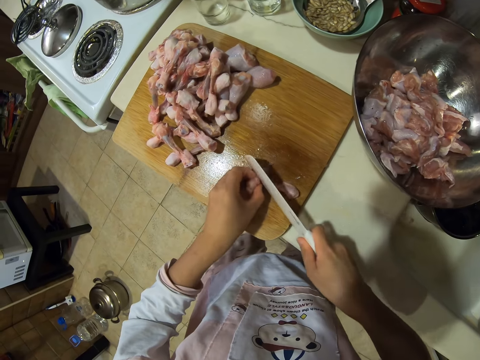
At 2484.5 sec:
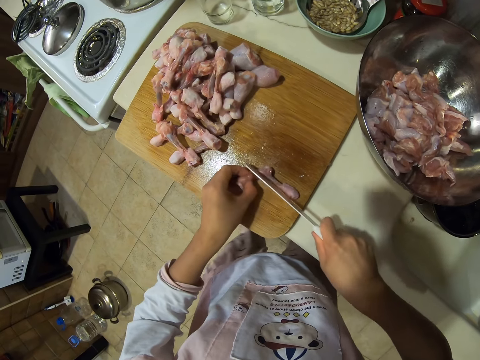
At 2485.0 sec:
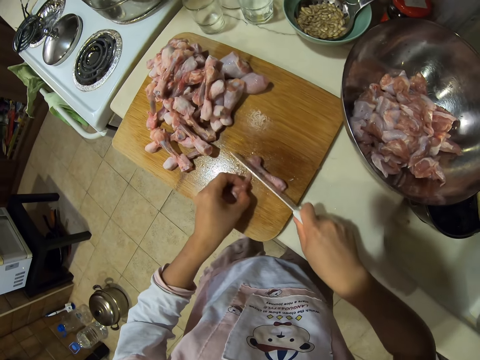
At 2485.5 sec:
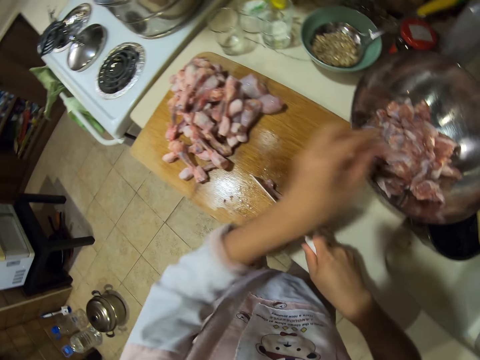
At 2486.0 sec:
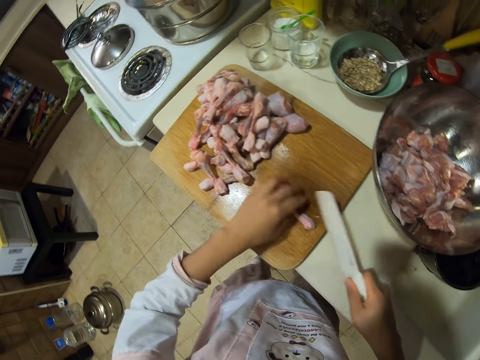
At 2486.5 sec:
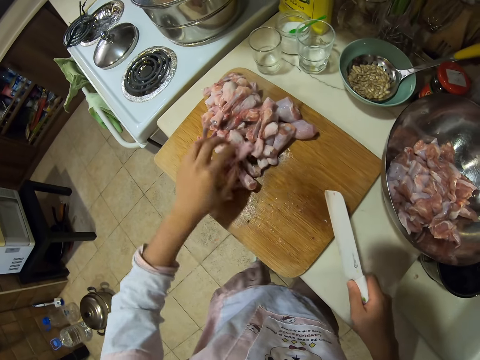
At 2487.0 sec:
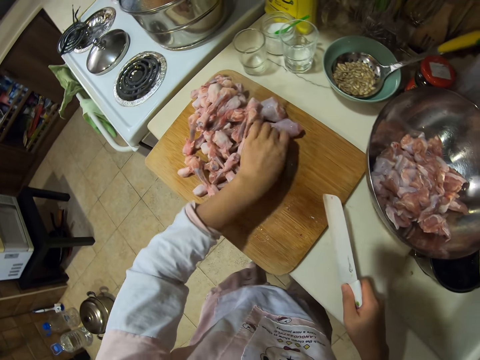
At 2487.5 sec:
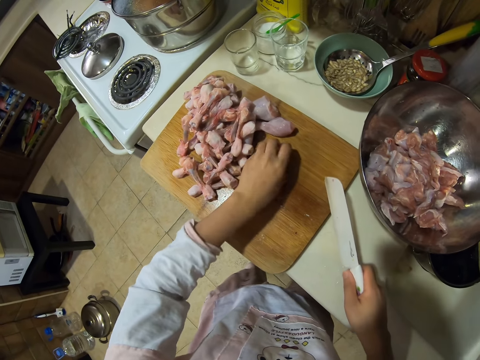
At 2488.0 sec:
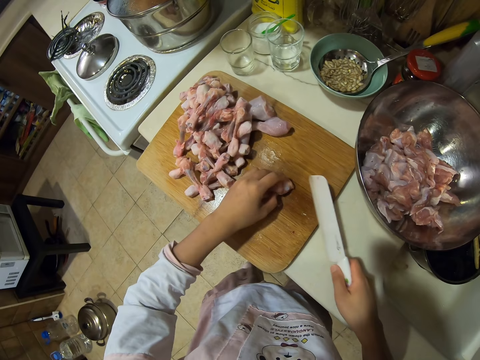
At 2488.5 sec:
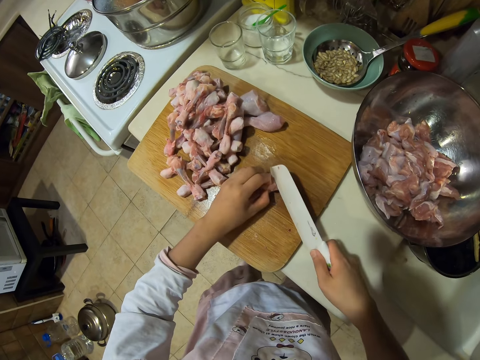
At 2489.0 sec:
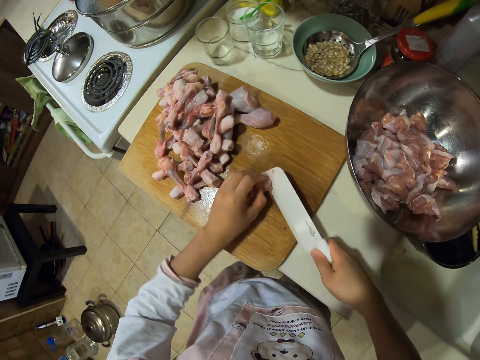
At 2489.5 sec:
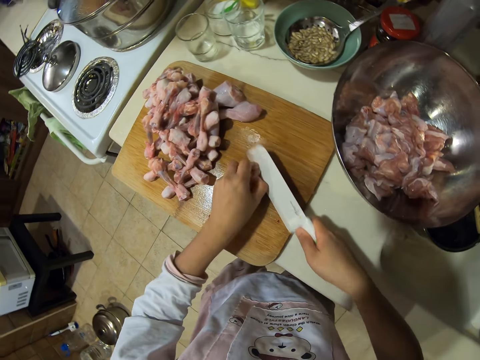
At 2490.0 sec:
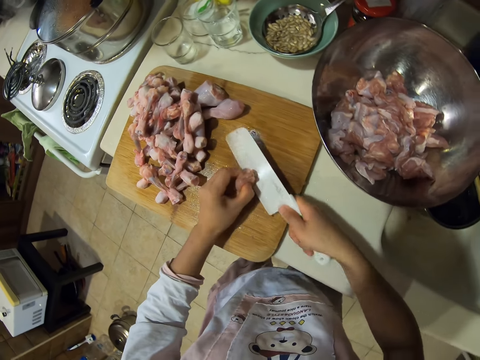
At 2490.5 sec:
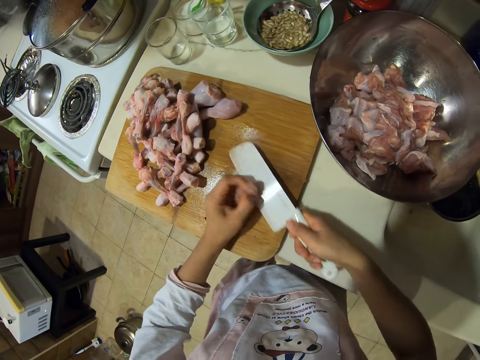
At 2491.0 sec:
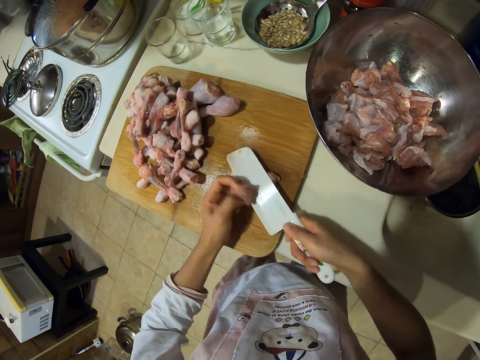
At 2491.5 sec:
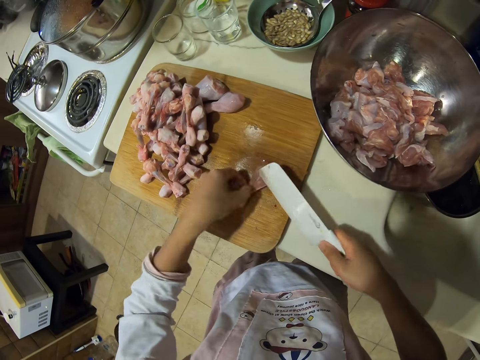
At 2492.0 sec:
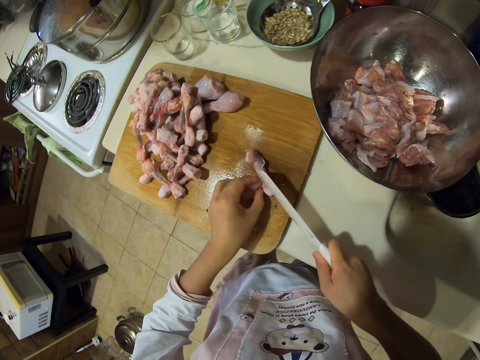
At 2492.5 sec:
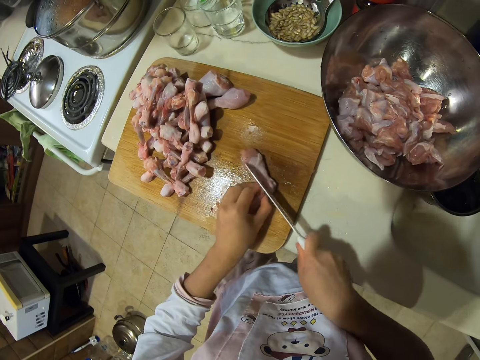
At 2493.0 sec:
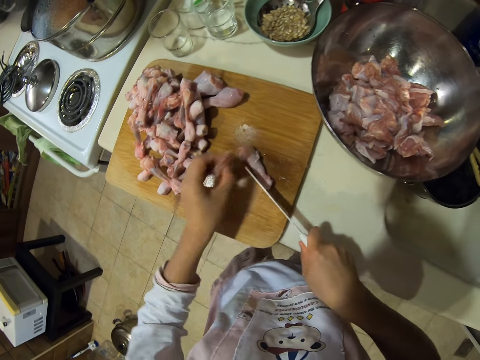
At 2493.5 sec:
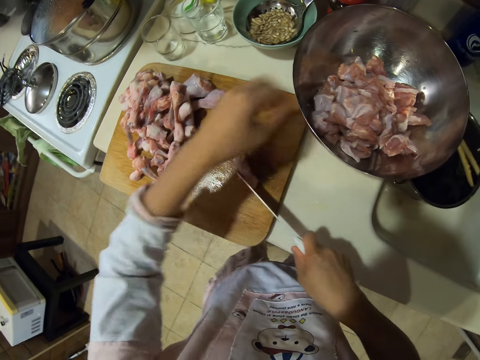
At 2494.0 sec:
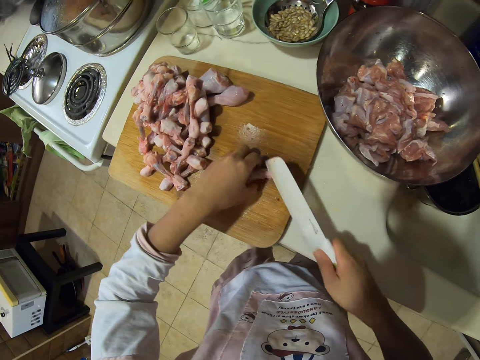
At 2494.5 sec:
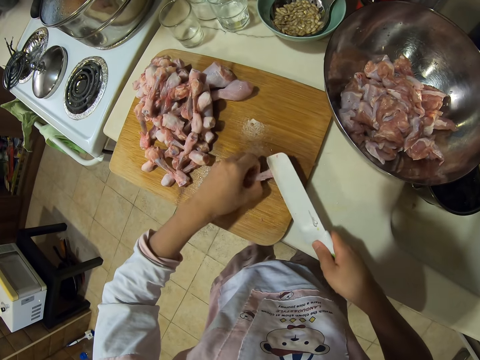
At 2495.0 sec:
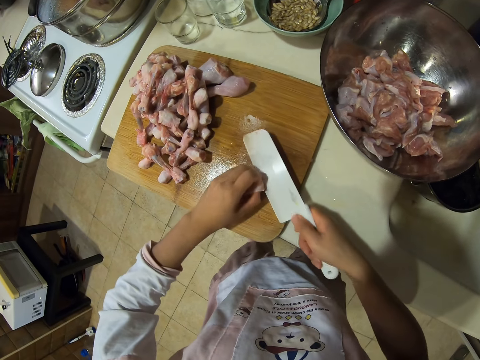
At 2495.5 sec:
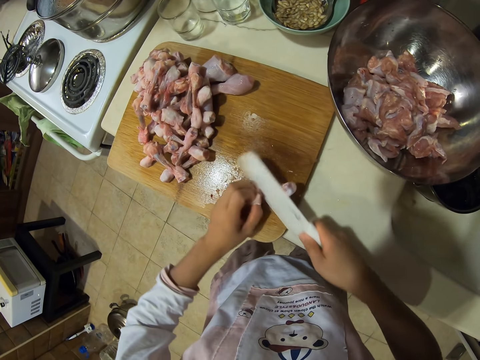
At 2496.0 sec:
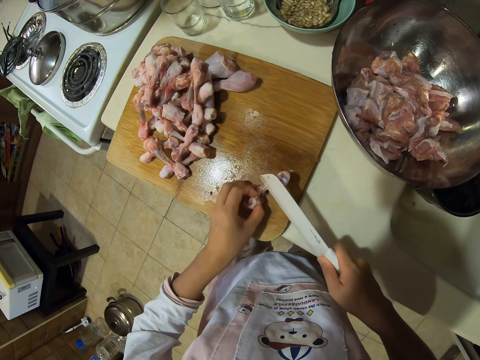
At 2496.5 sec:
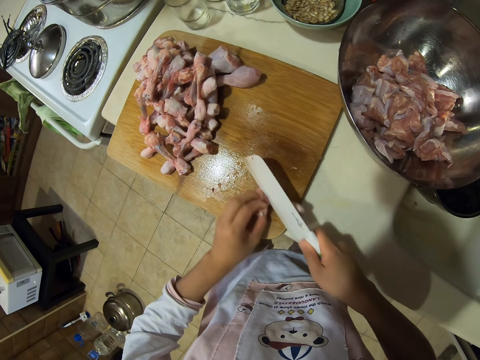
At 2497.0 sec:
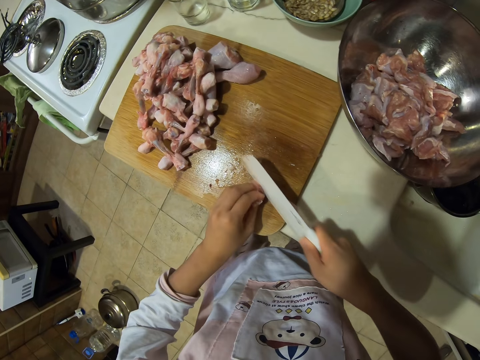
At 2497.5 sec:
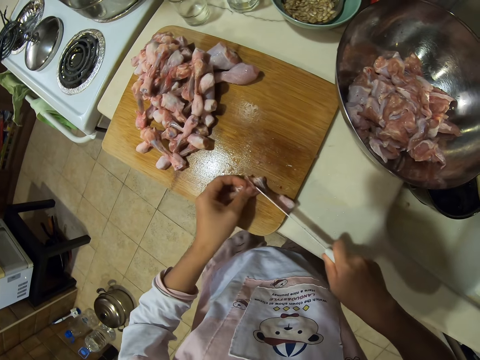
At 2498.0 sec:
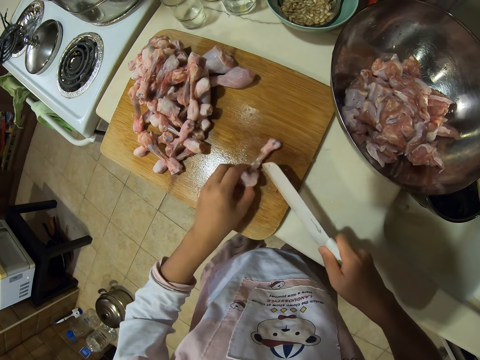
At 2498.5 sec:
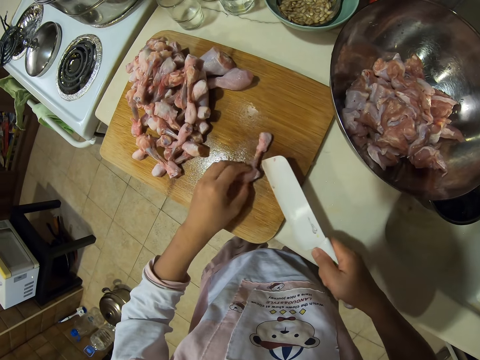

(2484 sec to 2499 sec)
The camera wearer puts the chicken drumstick meat in a bowl or plate. They pick up the meat. They chop the chicken drumstick meat into pieces. They put the chicken drumstick meat in the bowl or plate. They chop the chicken drumstick meat into pieces.

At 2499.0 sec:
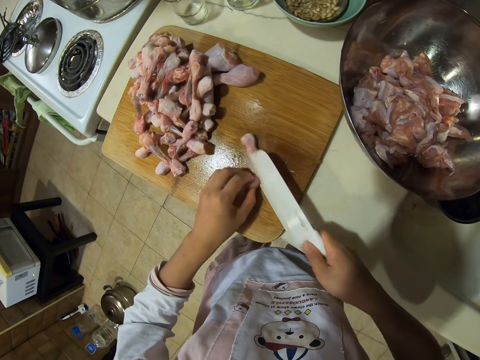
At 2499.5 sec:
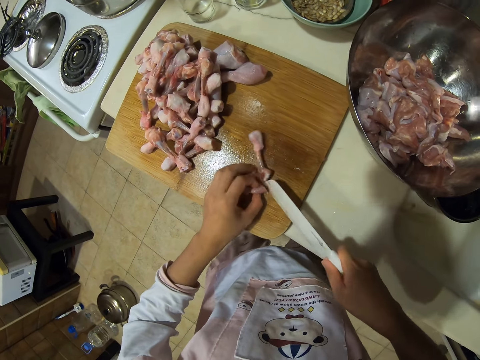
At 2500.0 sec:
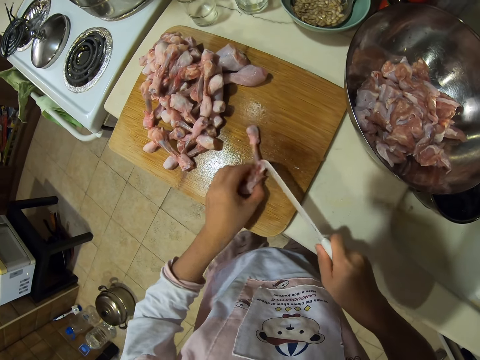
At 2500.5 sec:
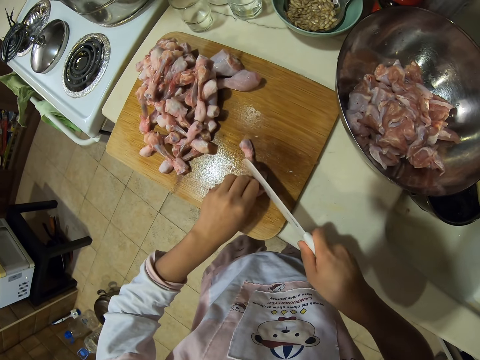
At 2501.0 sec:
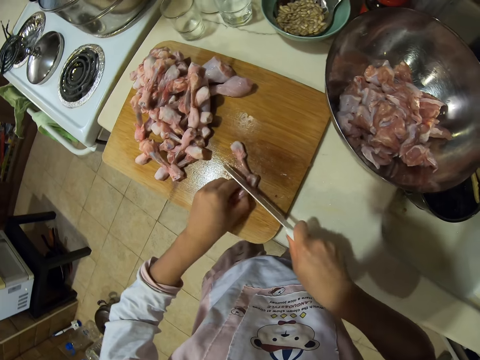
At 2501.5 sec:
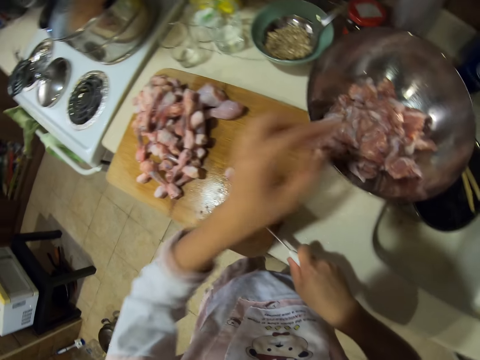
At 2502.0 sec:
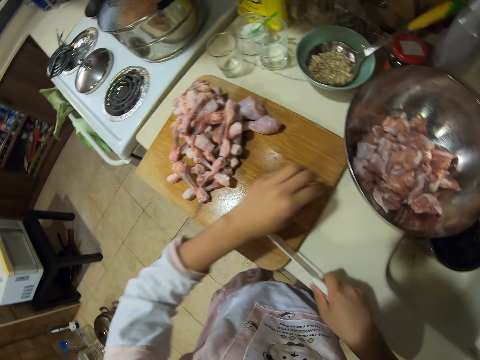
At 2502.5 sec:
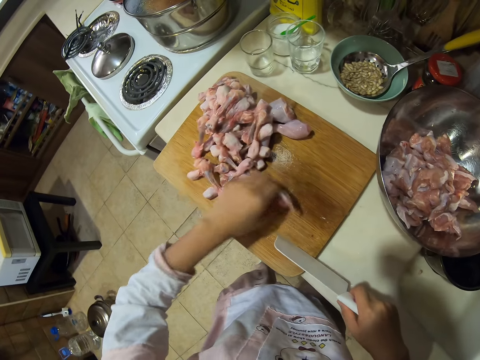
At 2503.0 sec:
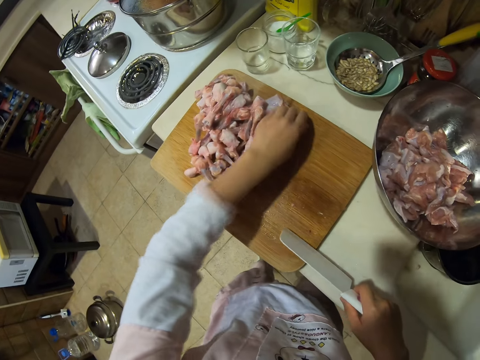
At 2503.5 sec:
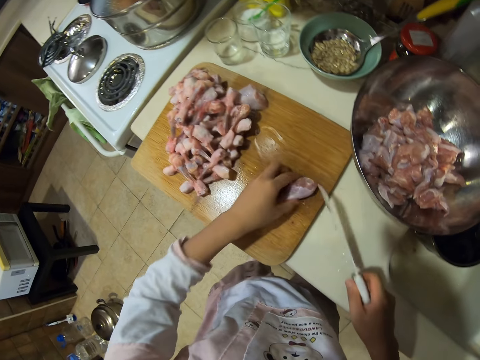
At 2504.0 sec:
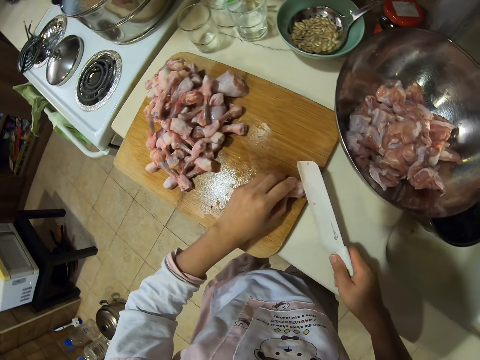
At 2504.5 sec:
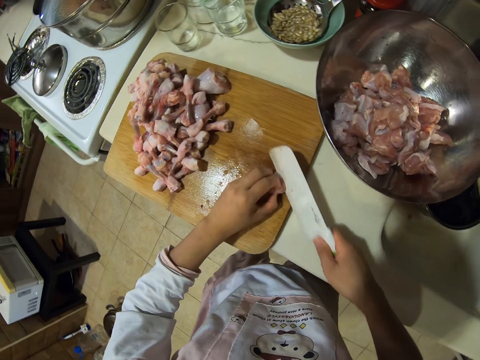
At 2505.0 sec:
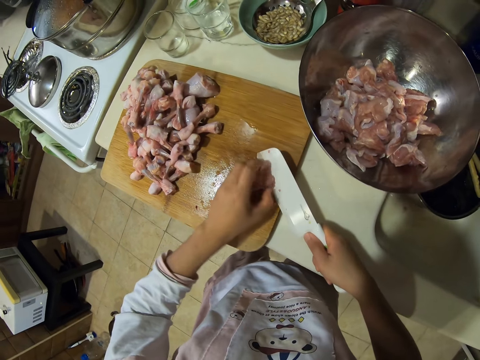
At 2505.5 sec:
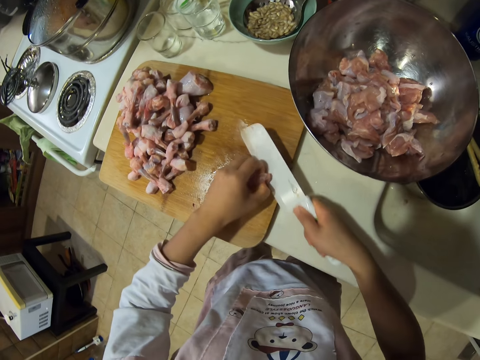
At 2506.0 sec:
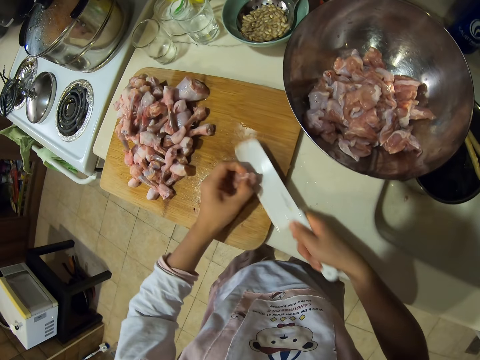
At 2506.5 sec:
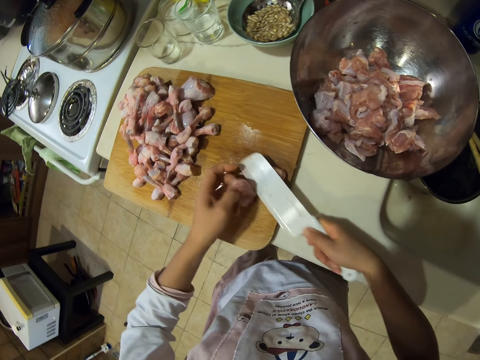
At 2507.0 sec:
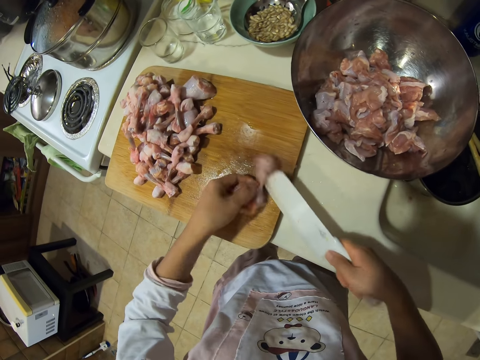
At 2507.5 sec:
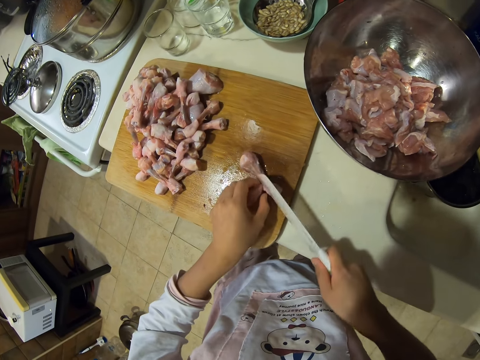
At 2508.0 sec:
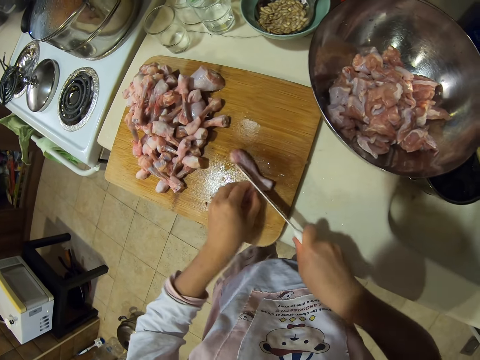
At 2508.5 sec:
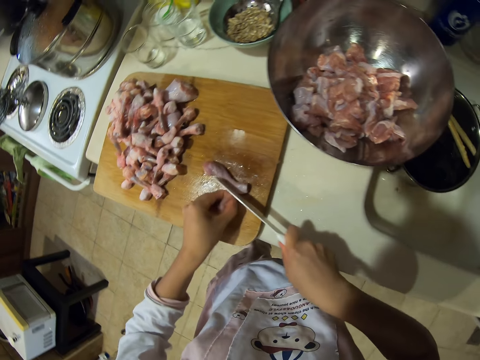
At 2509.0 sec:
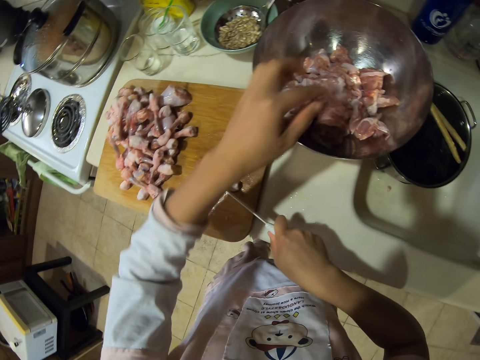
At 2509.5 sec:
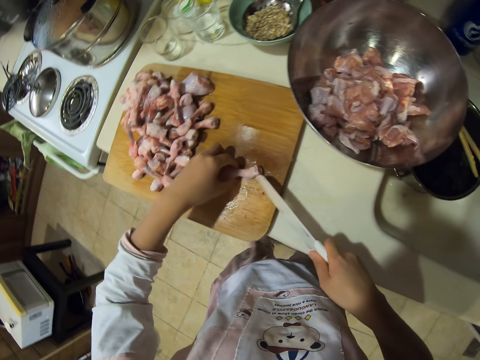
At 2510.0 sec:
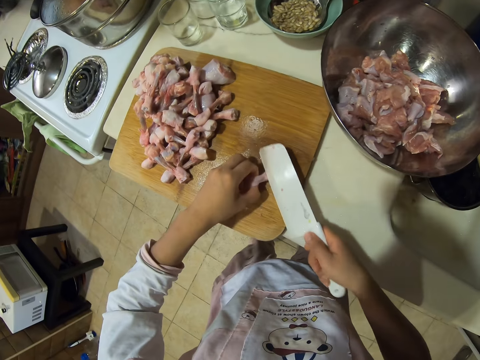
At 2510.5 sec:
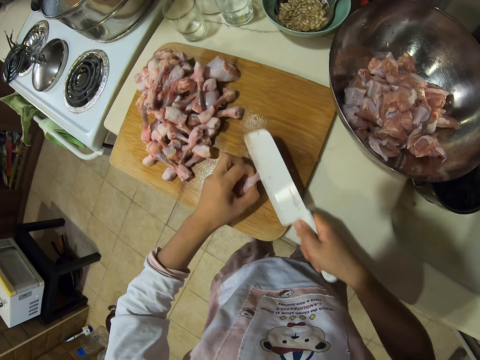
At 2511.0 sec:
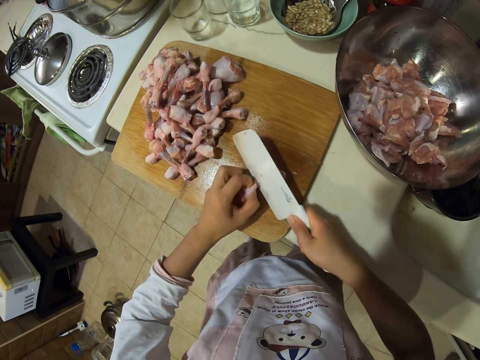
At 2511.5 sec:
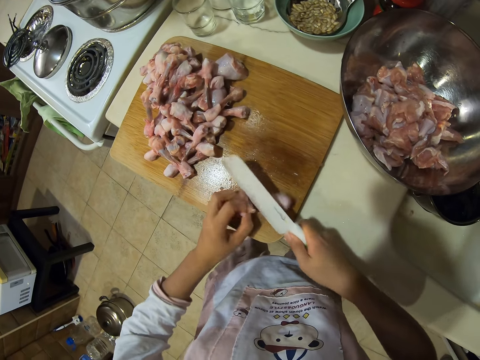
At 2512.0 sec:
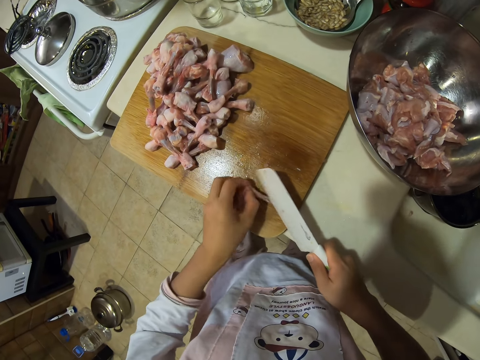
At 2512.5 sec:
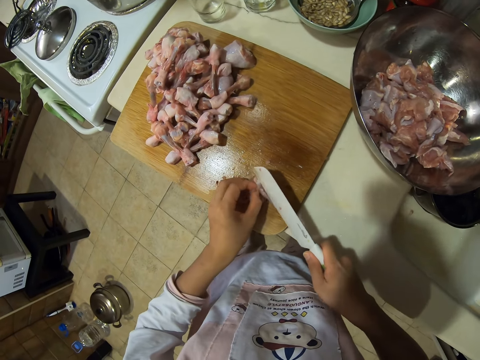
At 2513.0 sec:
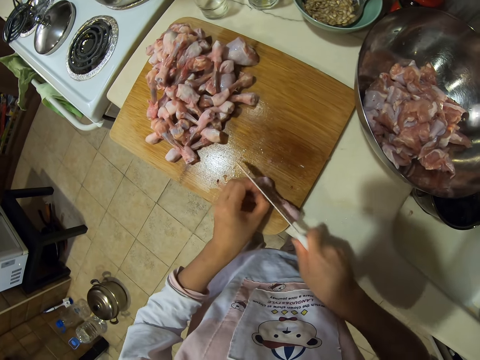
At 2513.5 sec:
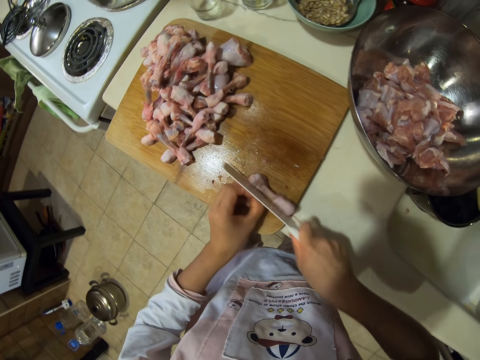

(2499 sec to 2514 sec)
The camera wearer puts chicken drumstick meat in a bowl or plate. They pick up the meat. They chop the chicken drumstick meat into pieces. They put the chicken drumstick meat in the bowl. They chop the chicken drumstick meat into pieces.
